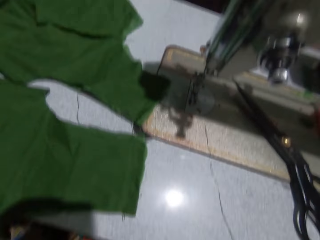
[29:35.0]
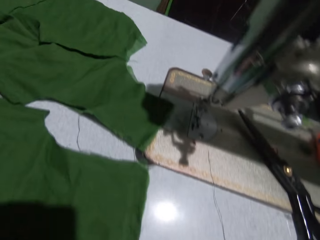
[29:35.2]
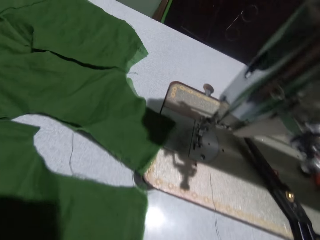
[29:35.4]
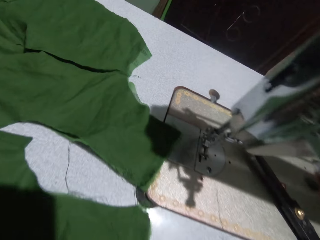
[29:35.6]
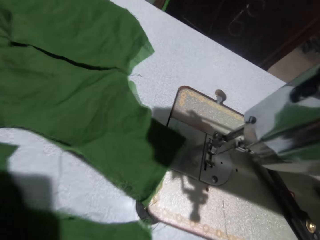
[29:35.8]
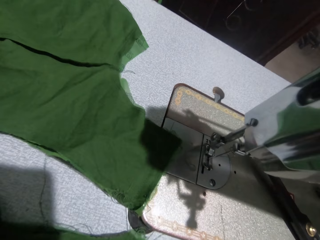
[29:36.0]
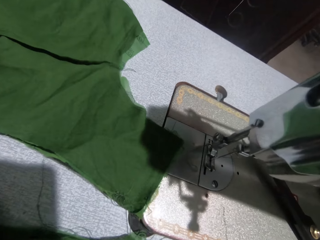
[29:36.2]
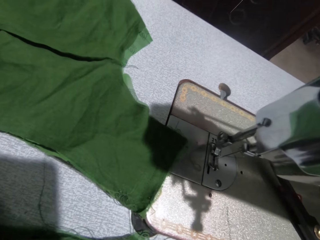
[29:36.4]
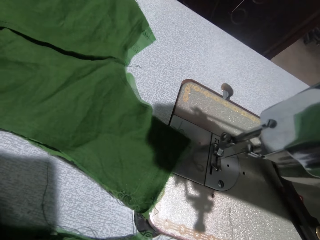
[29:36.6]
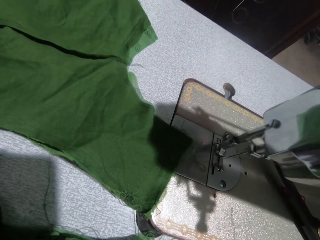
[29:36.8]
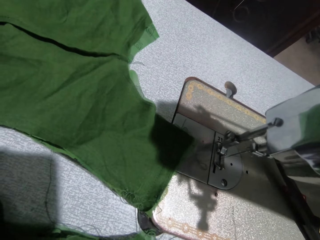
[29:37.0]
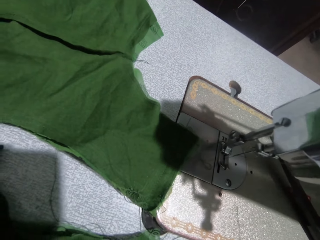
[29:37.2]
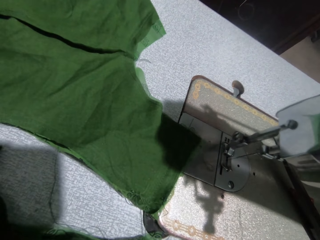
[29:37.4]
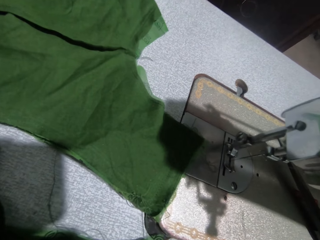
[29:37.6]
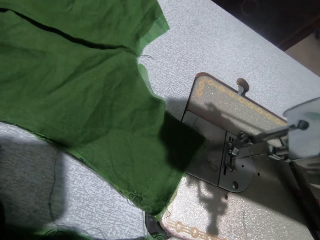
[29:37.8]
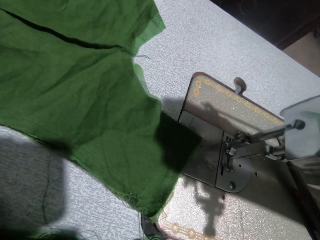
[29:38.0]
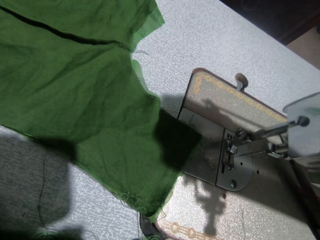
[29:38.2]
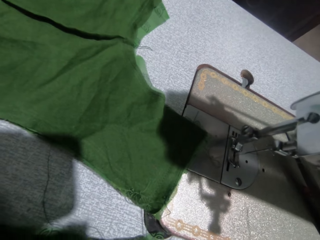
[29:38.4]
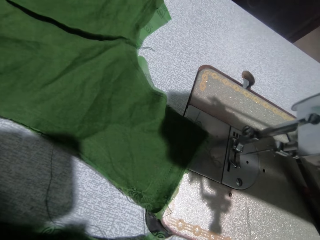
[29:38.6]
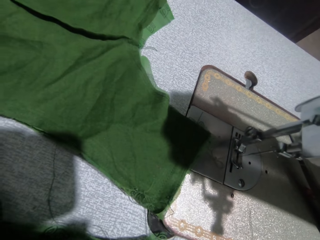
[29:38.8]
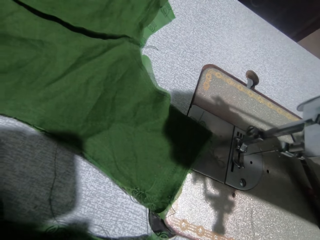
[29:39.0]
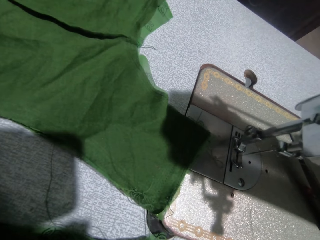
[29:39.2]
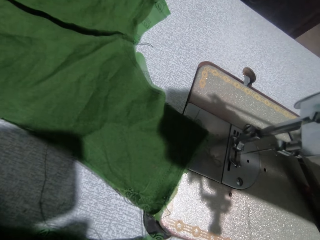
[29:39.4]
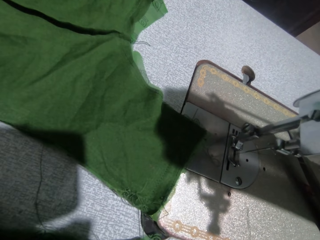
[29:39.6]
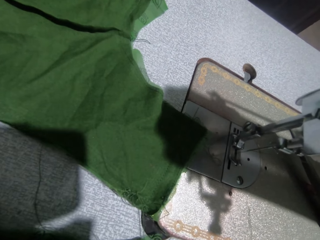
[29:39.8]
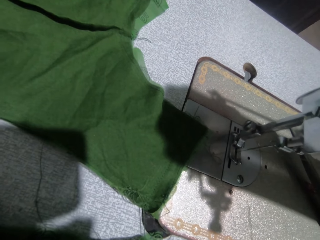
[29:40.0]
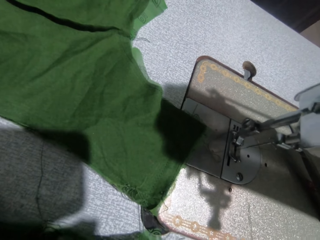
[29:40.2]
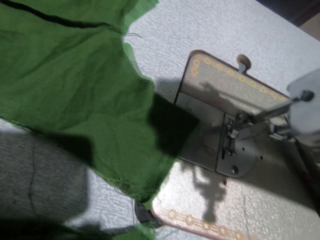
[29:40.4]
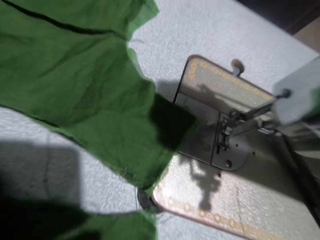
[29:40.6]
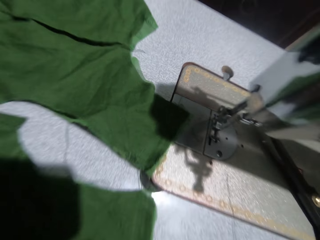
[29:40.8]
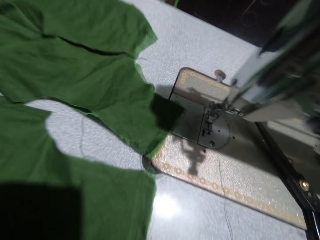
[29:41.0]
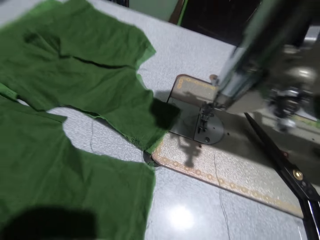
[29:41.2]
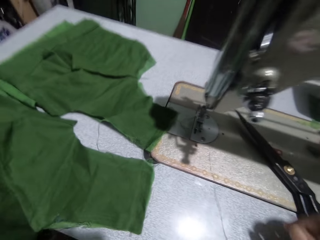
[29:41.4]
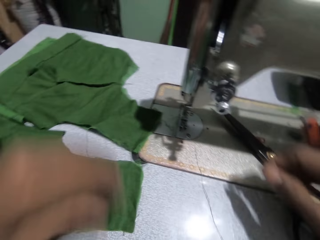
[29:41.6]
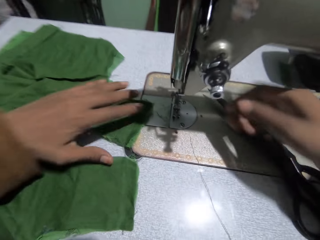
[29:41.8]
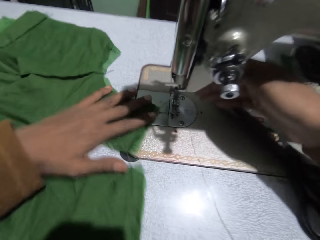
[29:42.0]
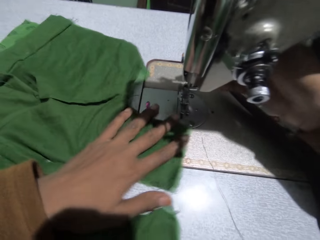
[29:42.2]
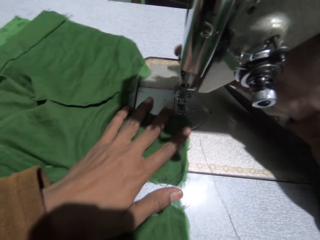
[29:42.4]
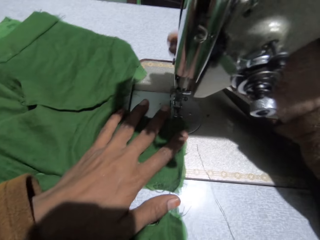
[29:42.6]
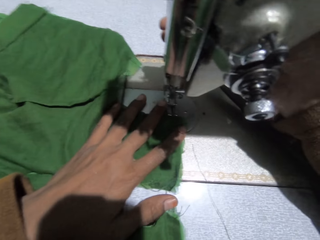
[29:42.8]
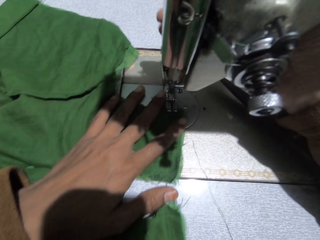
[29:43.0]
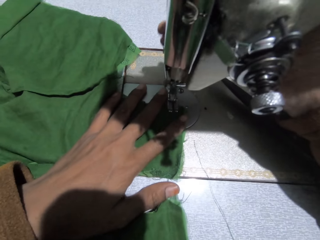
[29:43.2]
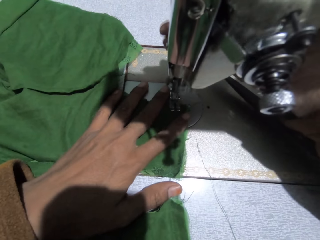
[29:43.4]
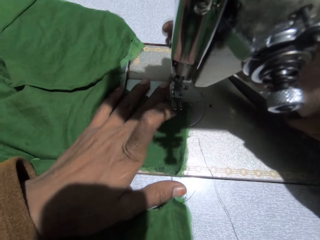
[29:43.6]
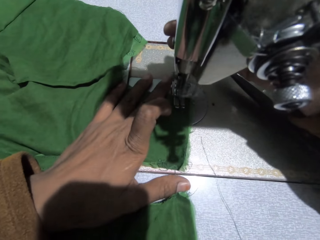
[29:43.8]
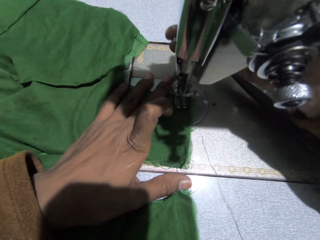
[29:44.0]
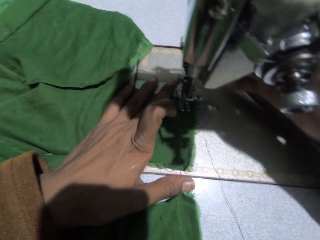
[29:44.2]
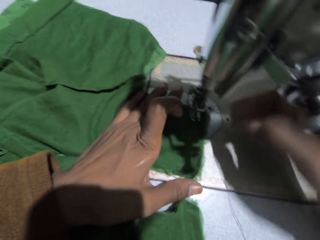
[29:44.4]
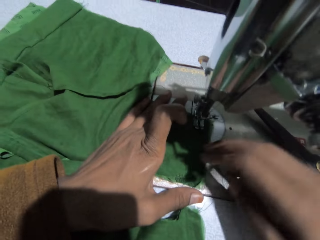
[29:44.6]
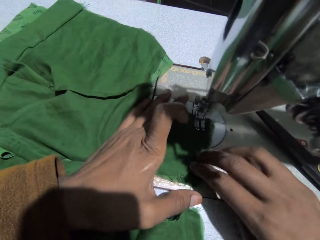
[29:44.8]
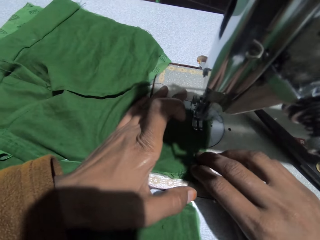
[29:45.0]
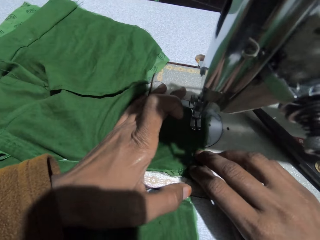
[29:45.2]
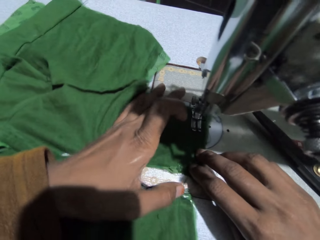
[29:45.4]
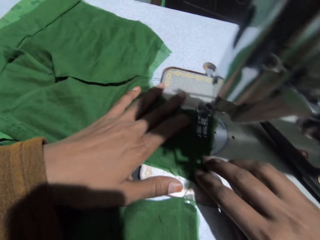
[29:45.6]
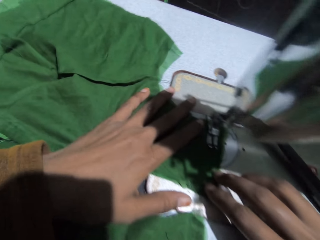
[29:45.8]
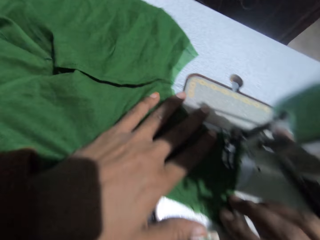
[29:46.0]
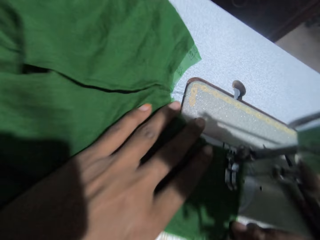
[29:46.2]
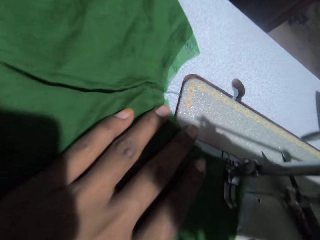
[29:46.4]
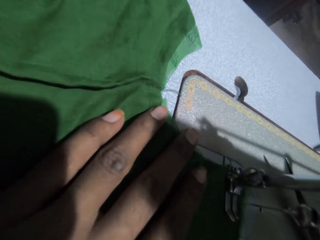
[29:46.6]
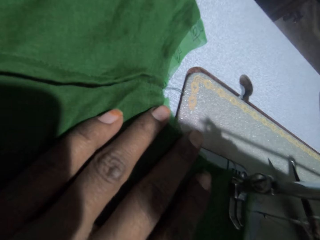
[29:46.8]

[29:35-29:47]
The camera wearer turns around the room. She adjusts the cloth on the sewing machine with her left hand. She adjusts the presser bar handle with her right hand. She sews the cloth with the sewing machine. She holds the cloth with both hands.

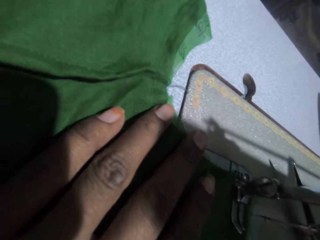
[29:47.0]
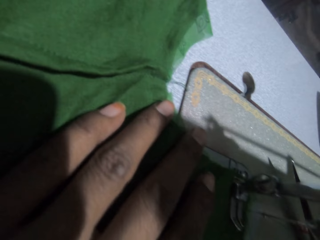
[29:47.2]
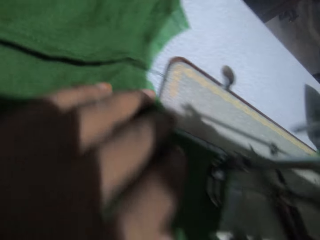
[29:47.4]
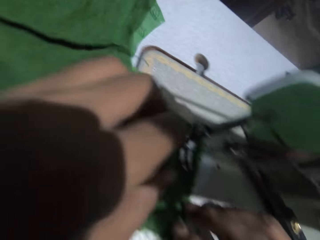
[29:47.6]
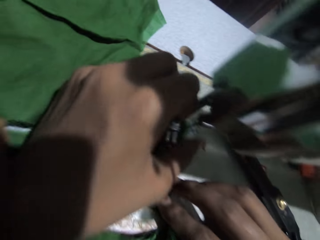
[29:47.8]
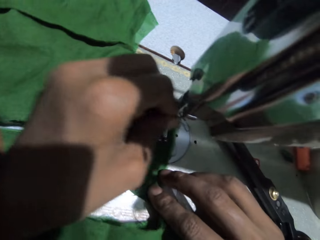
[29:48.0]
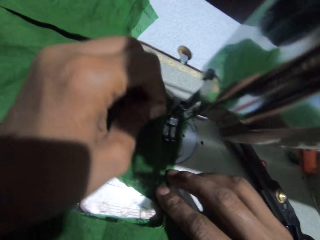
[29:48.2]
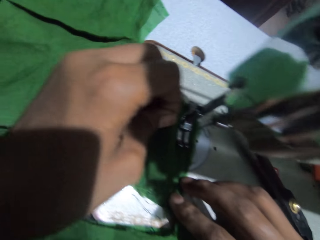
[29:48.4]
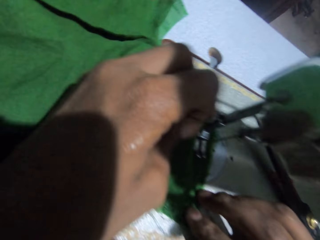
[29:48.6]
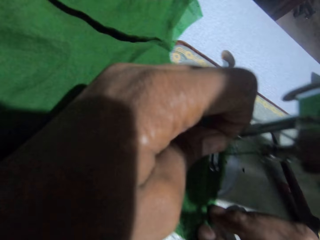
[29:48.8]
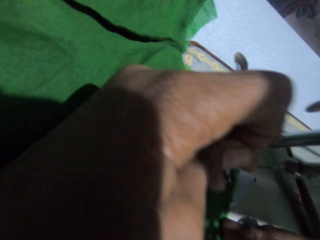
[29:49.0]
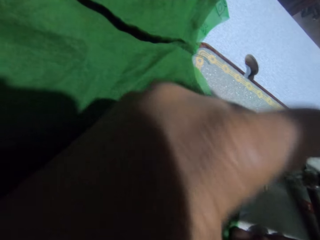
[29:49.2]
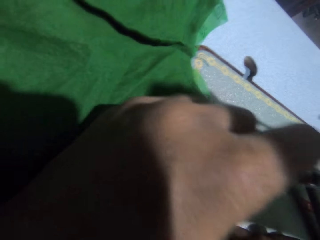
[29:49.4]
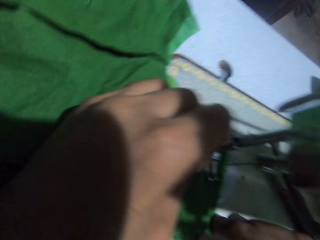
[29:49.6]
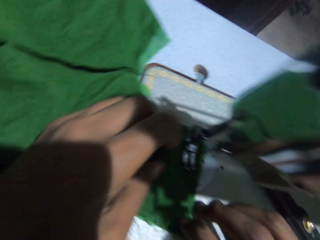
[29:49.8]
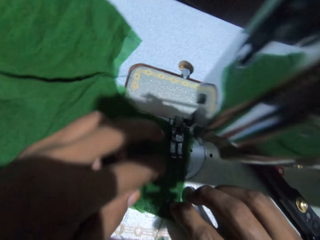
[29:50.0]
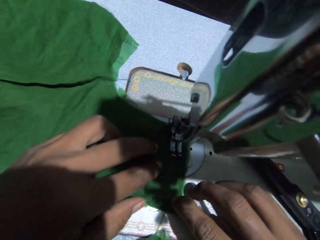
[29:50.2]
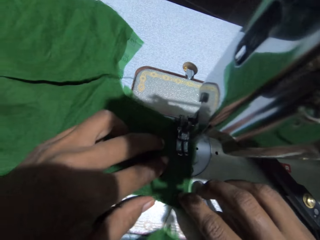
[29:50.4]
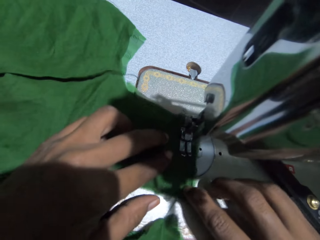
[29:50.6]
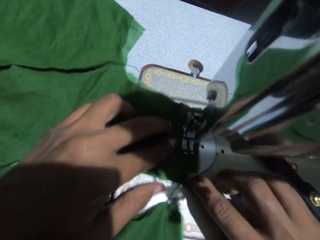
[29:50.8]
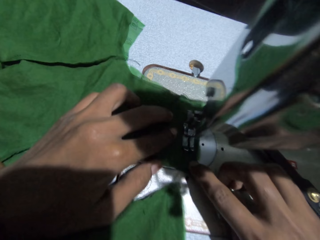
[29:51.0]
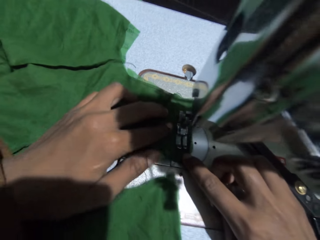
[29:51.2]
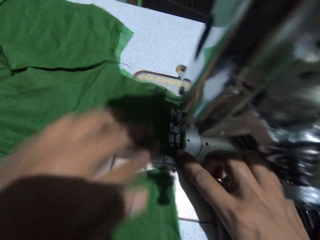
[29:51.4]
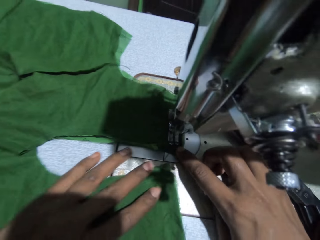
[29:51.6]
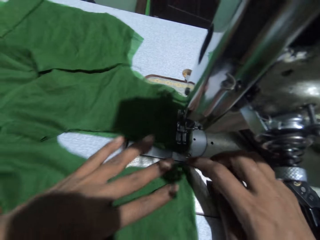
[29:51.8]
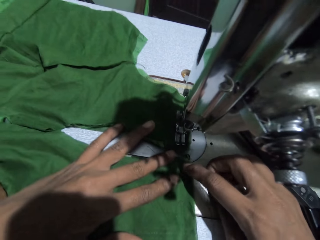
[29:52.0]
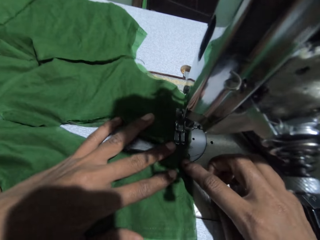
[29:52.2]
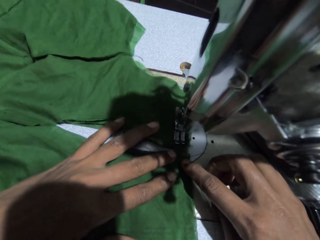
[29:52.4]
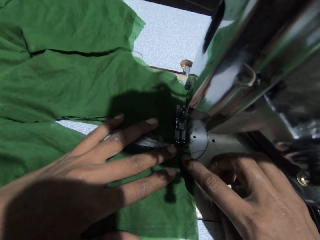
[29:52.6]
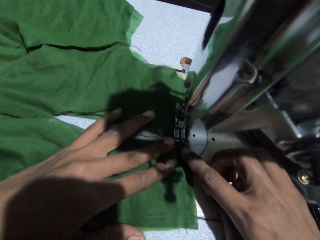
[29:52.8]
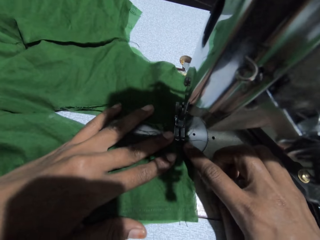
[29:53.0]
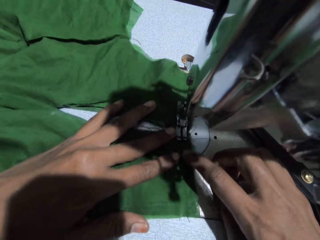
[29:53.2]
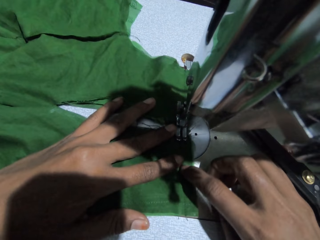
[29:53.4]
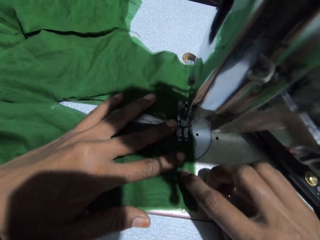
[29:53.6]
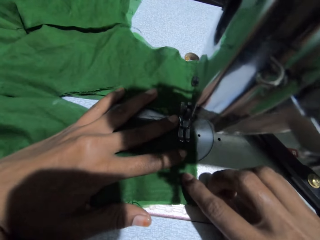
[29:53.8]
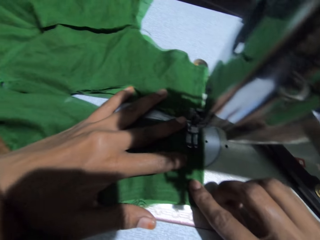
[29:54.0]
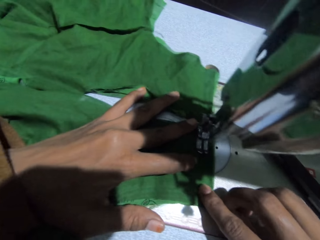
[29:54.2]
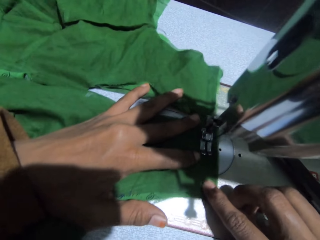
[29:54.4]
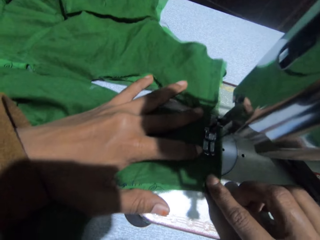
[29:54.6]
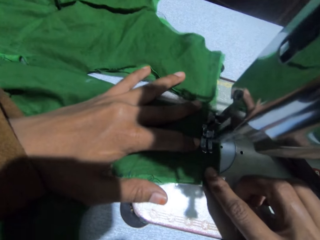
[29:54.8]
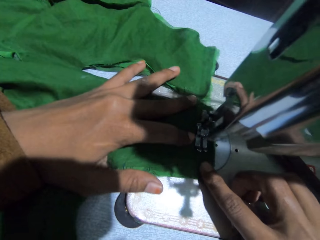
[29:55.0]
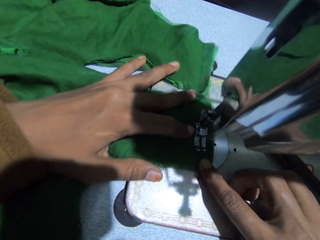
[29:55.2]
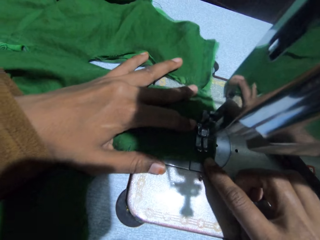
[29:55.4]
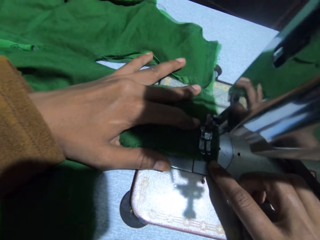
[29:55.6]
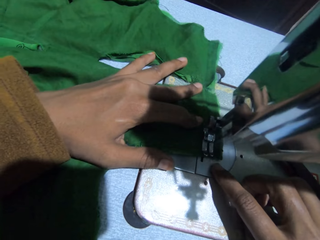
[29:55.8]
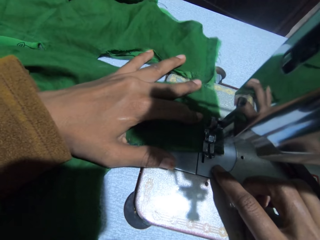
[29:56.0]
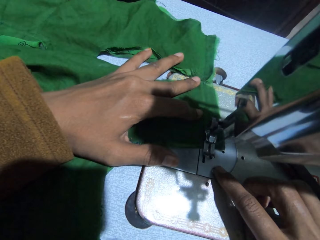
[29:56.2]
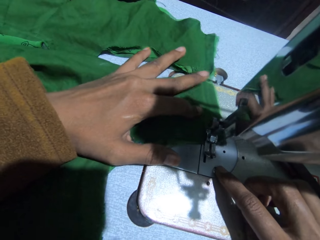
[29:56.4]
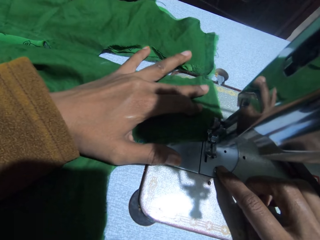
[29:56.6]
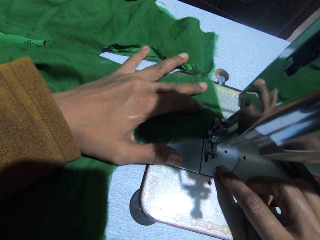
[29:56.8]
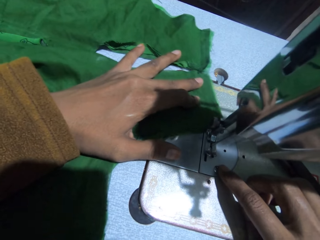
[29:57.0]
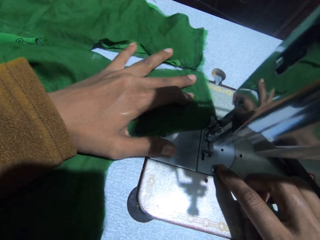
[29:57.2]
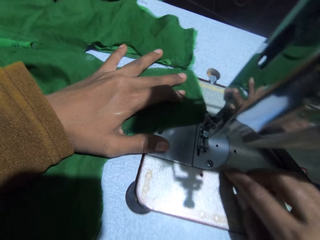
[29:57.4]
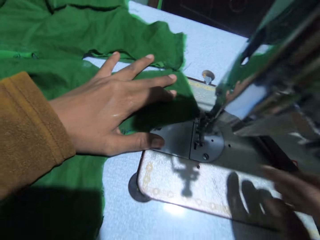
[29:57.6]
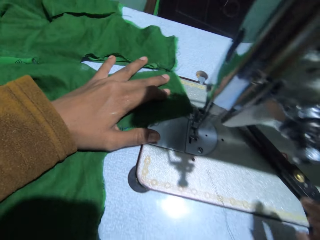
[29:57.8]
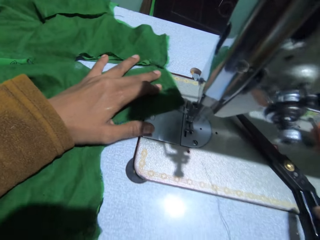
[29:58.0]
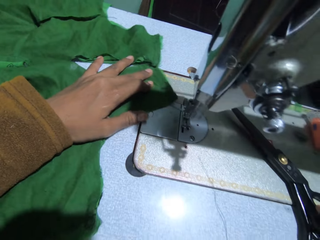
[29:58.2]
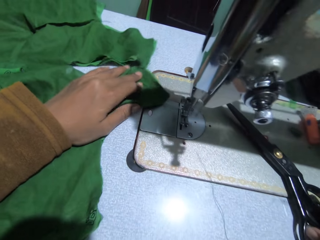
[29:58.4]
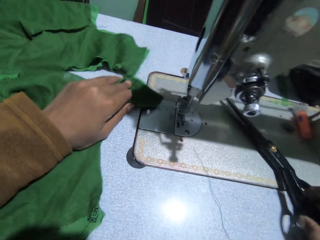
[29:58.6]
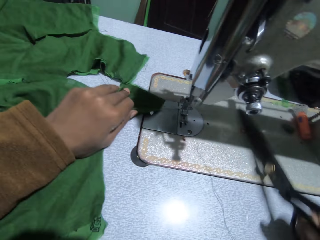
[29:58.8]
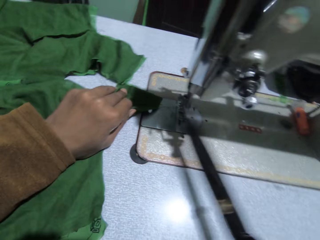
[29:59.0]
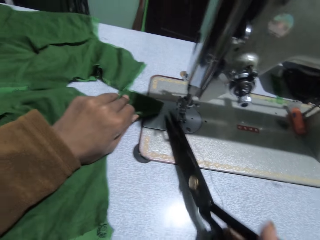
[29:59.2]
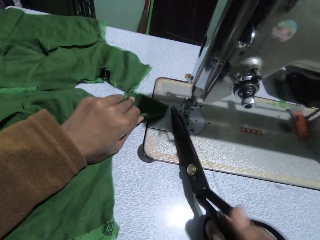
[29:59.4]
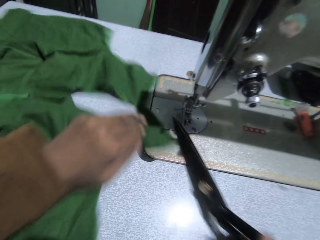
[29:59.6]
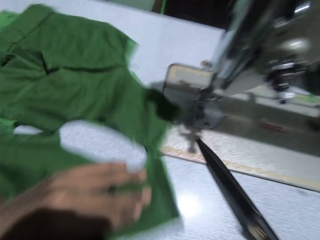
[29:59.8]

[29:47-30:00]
The camera wearer adjusts the thread by the needle with her left hand. She sews the cloth with the sewing machine. She picks up the scissors on the table with her right hand. She cuts the thread with the scissors.
